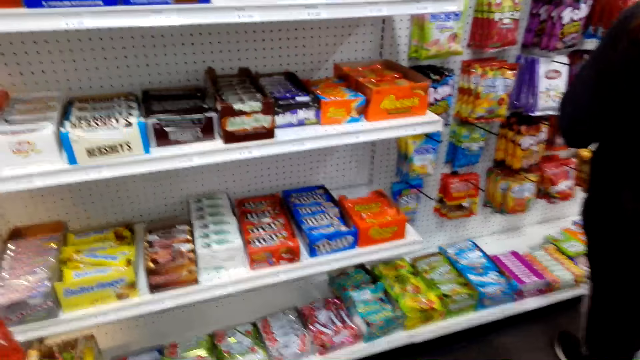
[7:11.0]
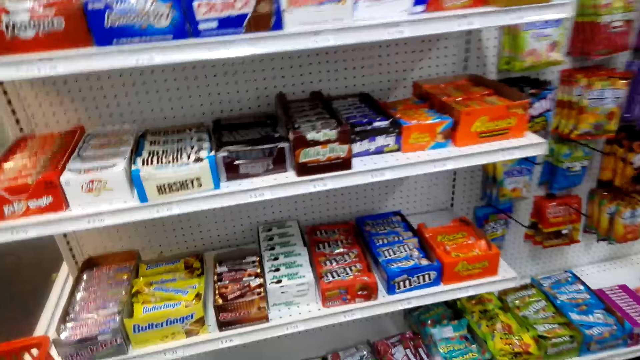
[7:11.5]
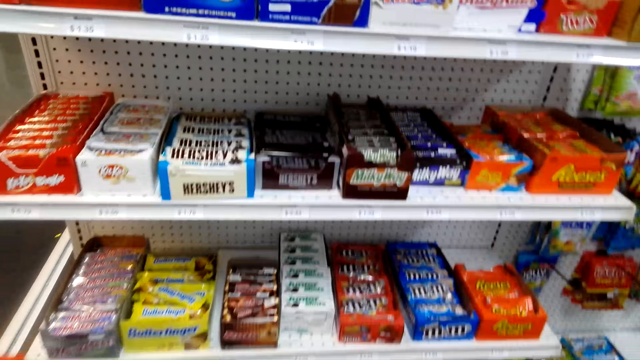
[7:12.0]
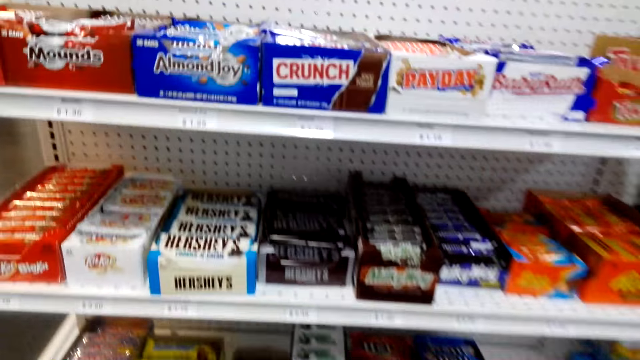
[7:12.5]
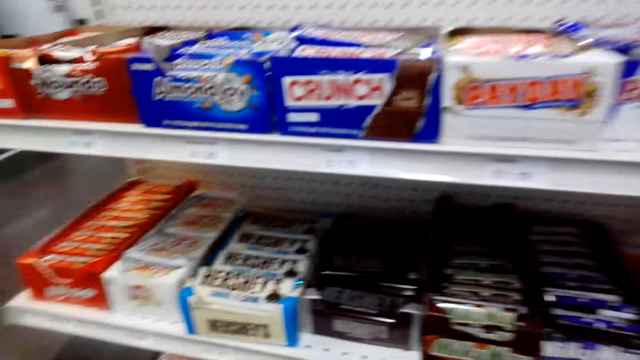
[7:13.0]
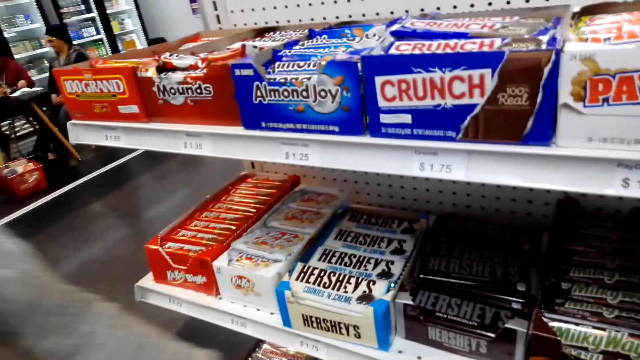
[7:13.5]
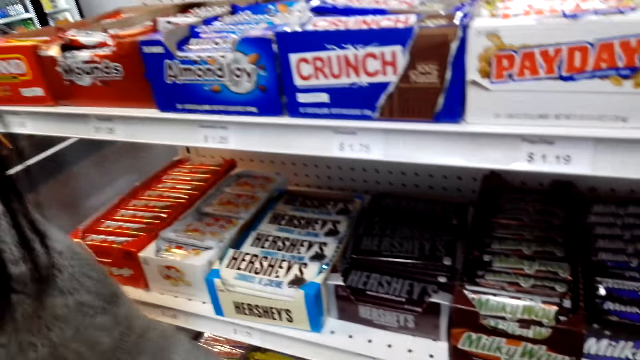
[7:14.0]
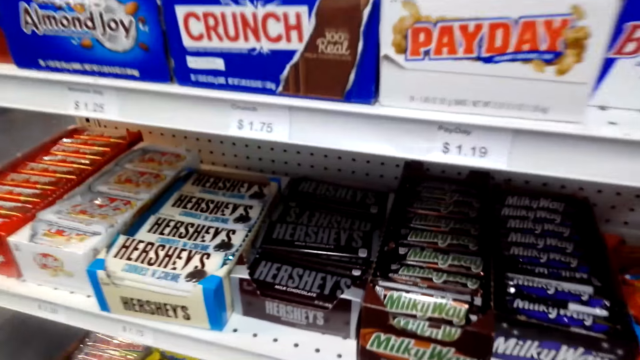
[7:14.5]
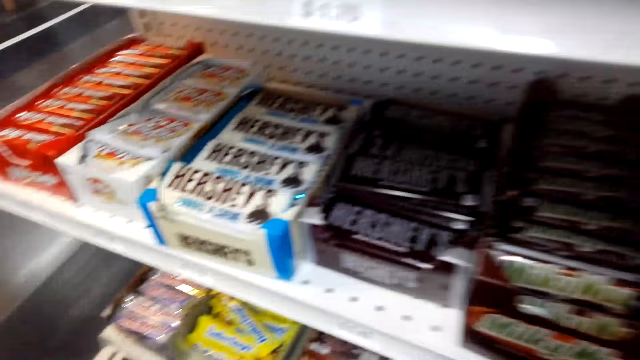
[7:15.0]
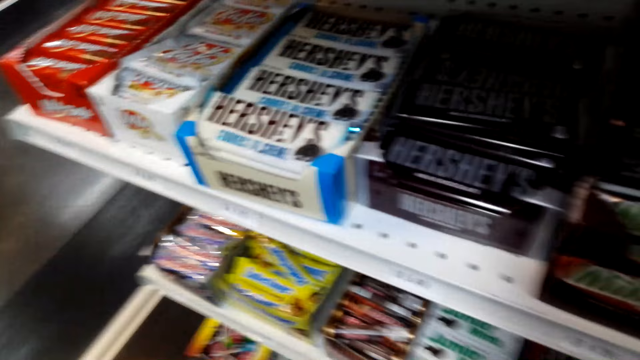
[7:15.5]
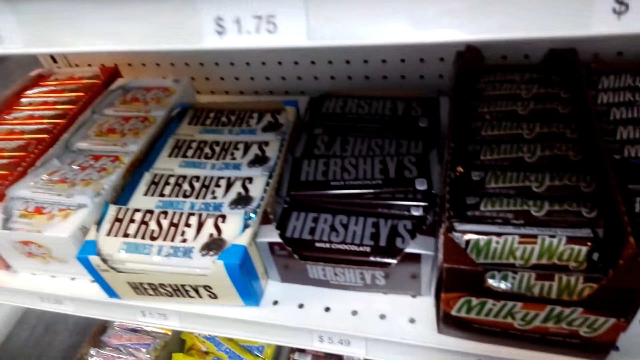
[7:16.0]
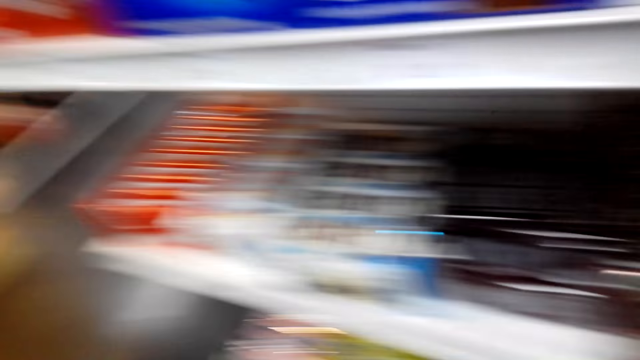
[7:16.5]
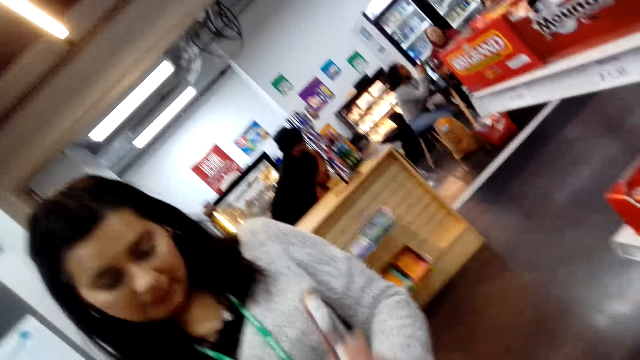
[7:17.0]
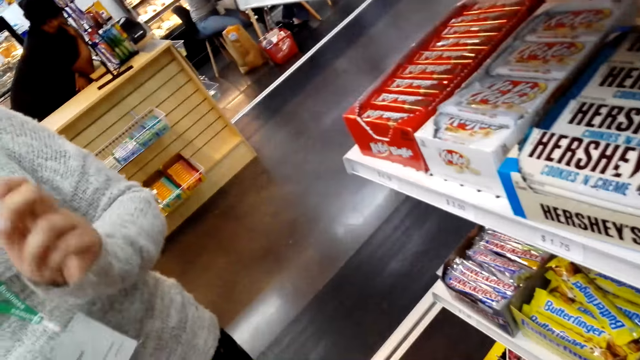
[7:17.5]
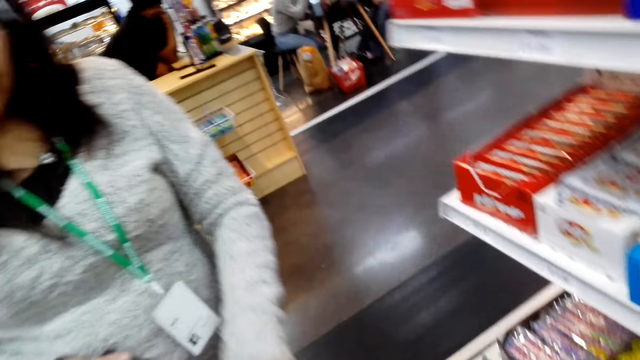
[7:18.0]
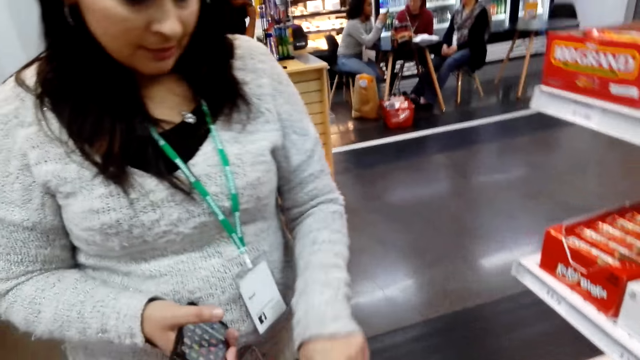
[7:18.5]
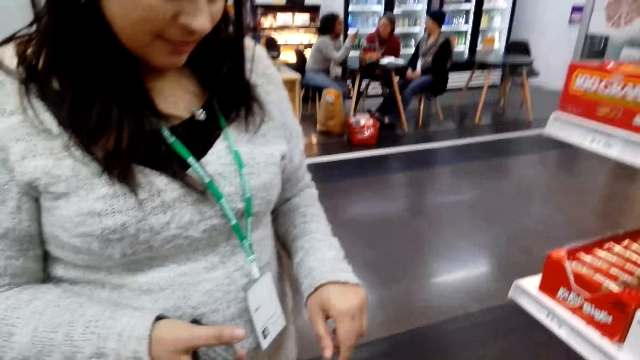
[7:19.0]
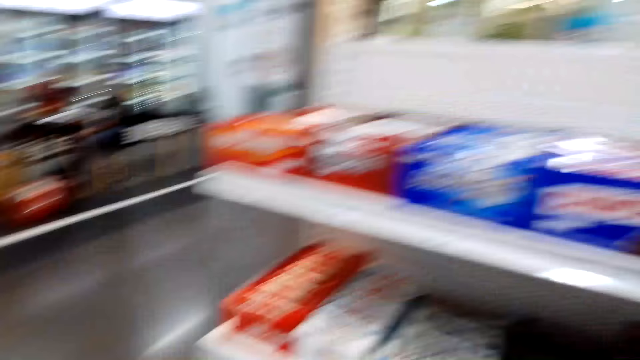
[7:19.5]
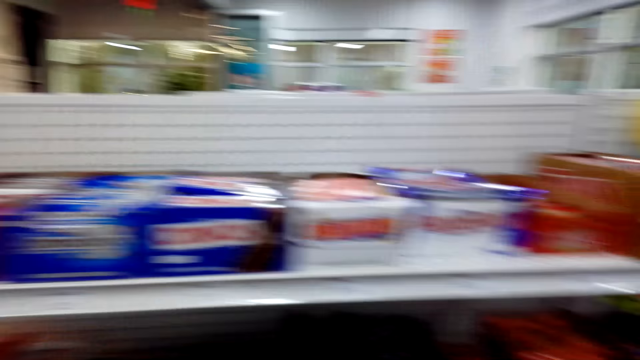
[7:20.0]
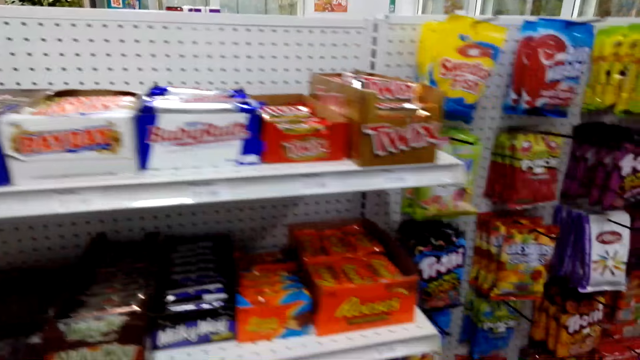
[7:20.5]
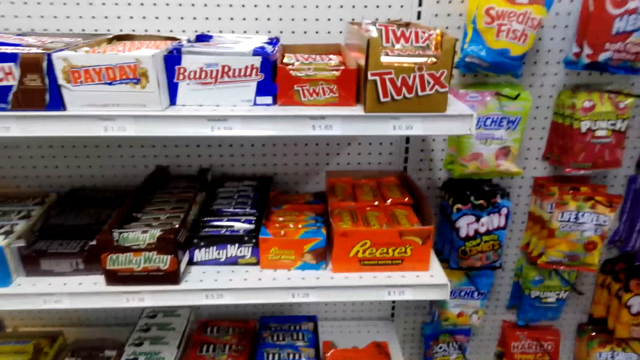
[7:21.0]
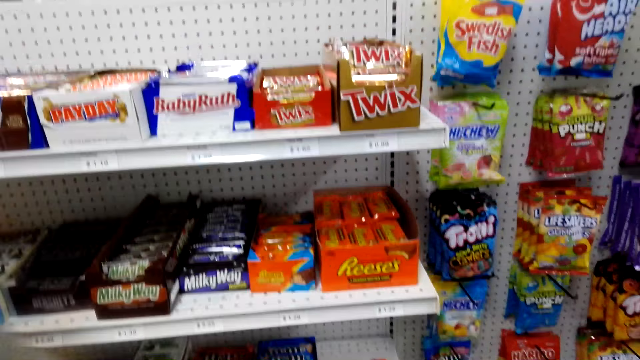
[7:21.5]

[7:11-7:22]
The woman bends near the shelf and picks a chocolate. The woman puts something in the shopping basket. The camera wearer looks around.

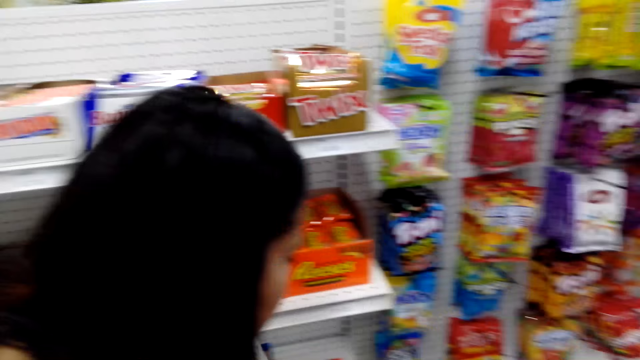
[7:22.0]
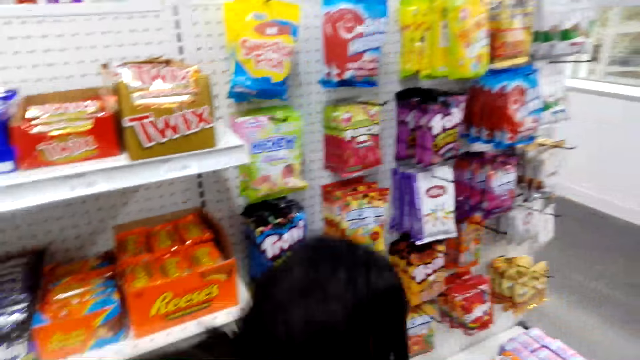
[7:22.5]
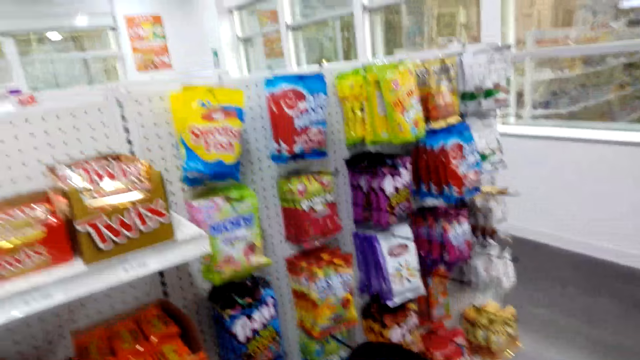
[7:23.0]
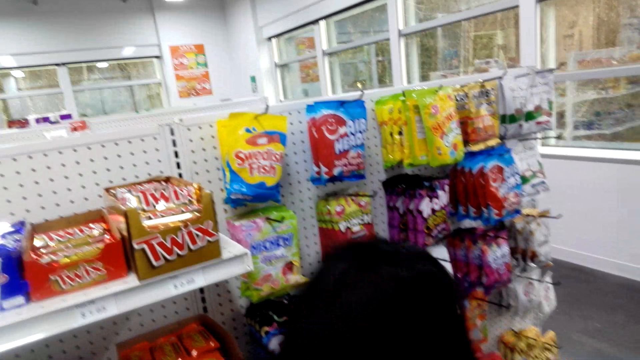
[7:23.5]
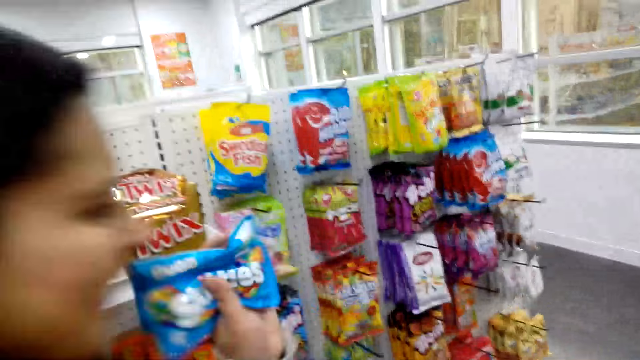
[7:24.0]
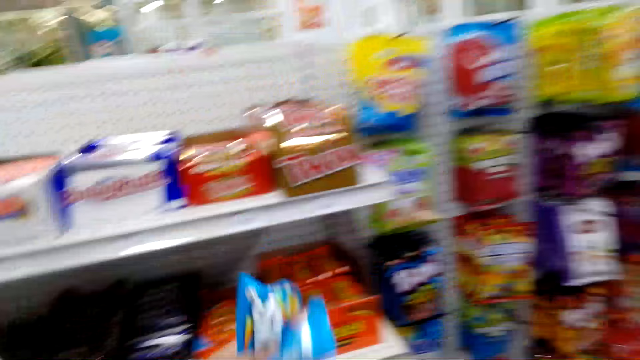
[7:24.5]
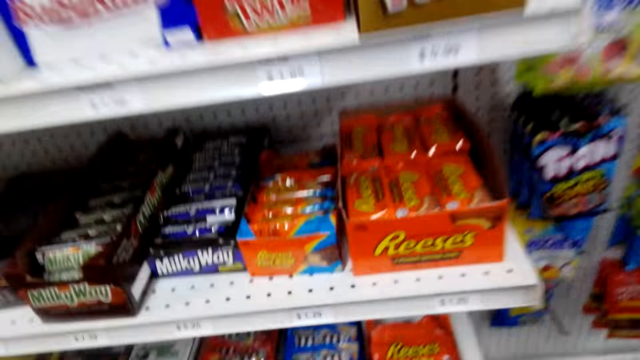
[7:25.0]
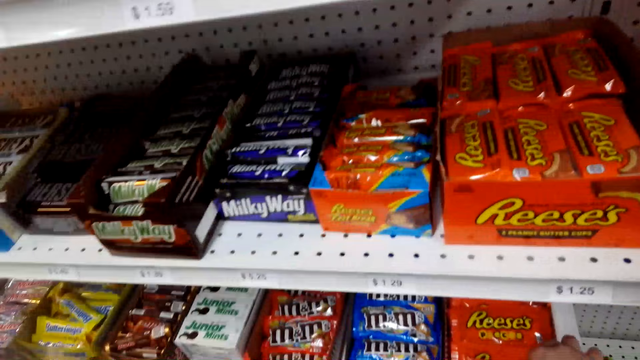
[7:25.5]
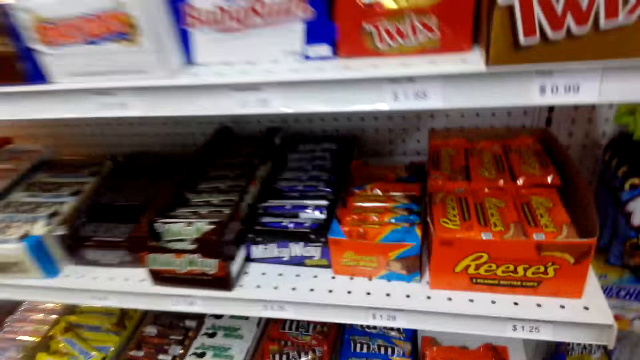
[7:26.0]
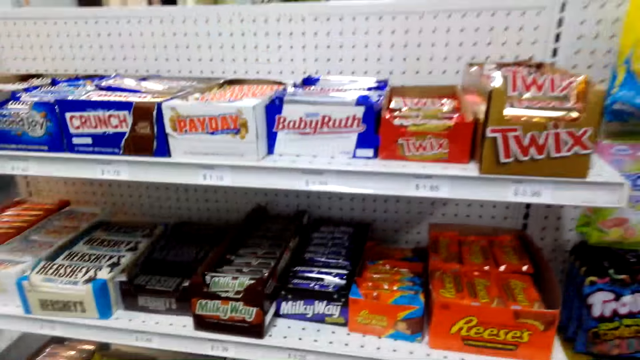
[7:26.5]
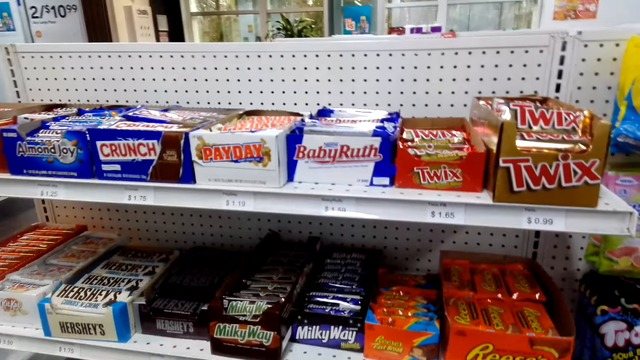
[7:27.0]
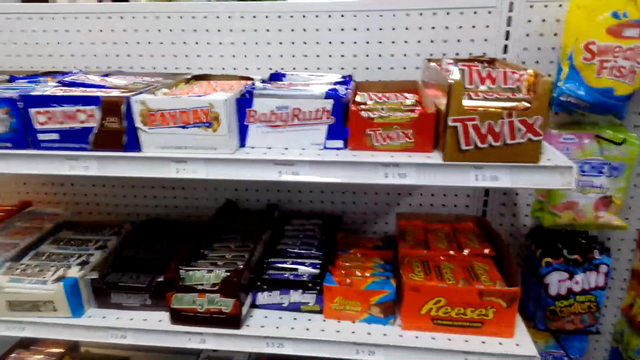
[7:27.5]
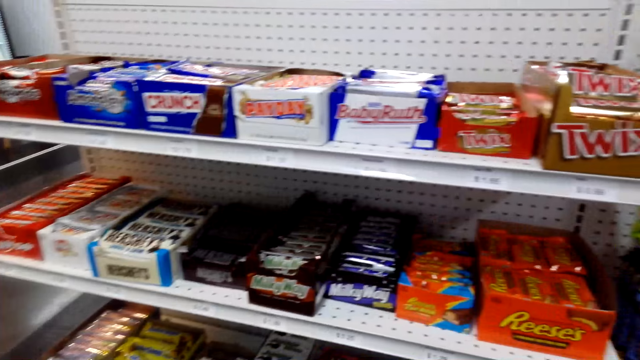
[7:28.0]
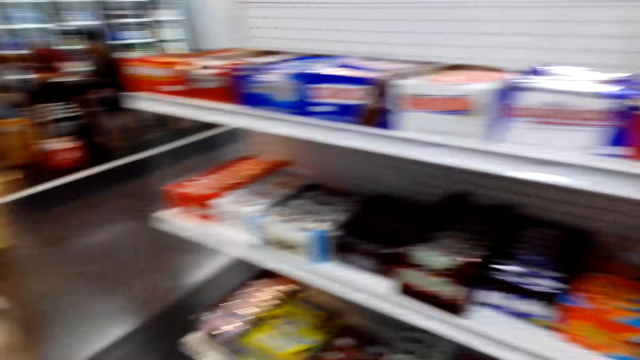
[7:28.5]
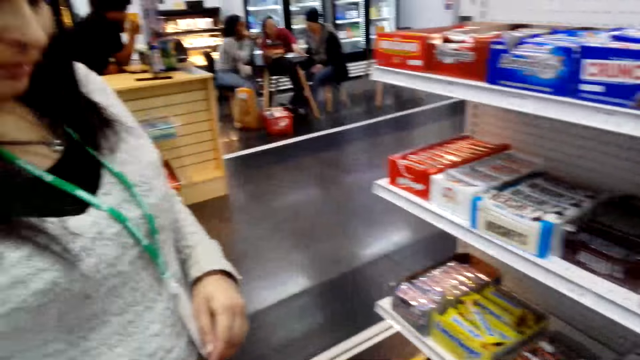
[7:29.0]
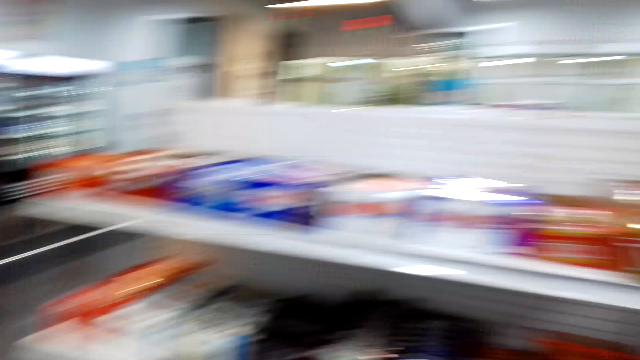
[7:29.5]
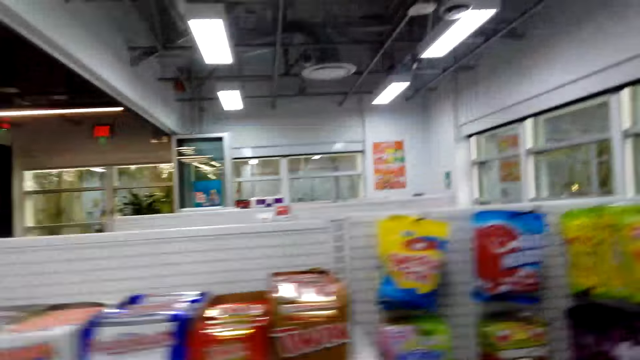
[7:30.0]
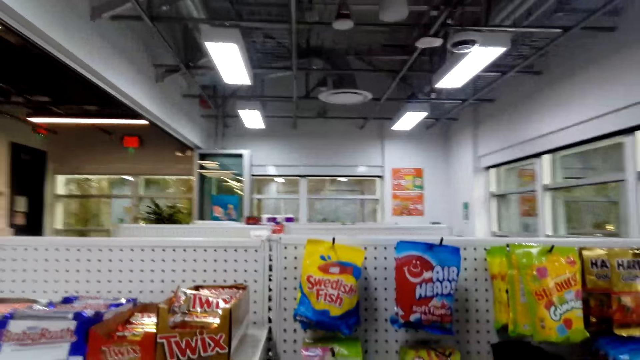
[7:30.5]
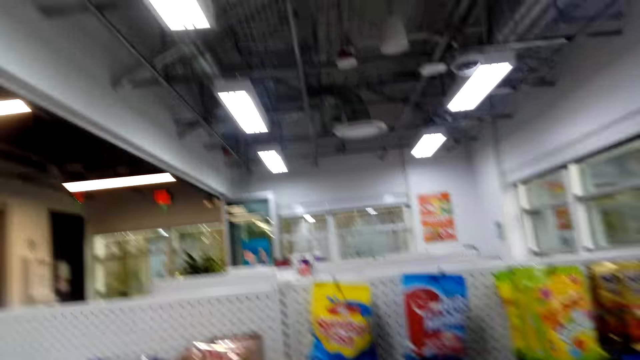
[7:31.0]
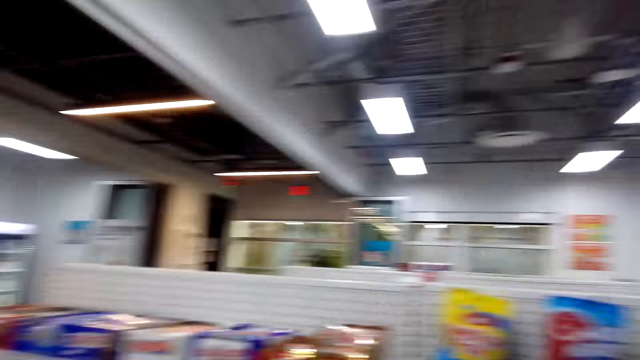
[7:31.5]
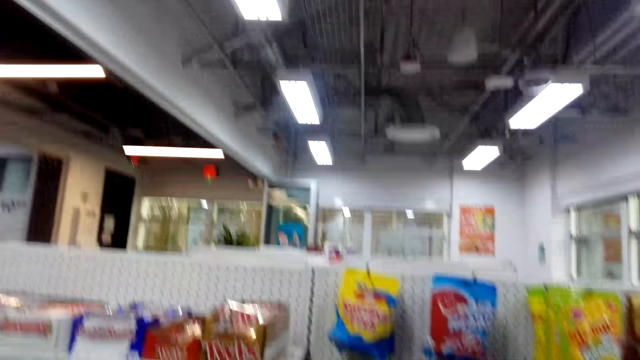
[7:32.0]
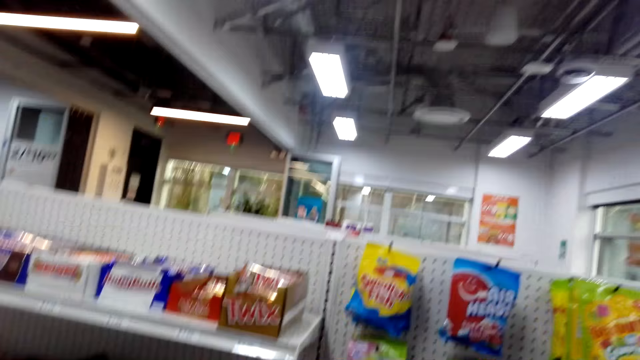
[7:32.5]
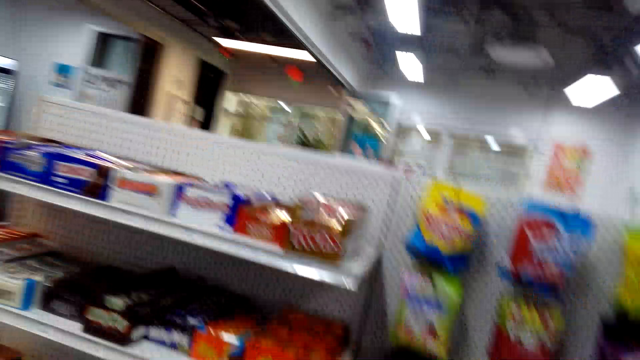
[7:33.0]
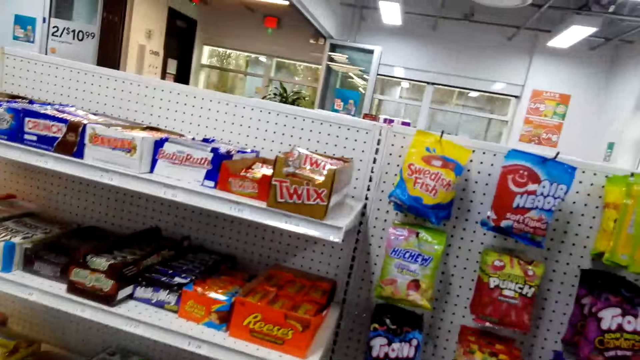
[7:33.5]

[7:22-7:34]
The woman bends near the shelf and picks a candy from the shelf. The camera wearer looks around.
